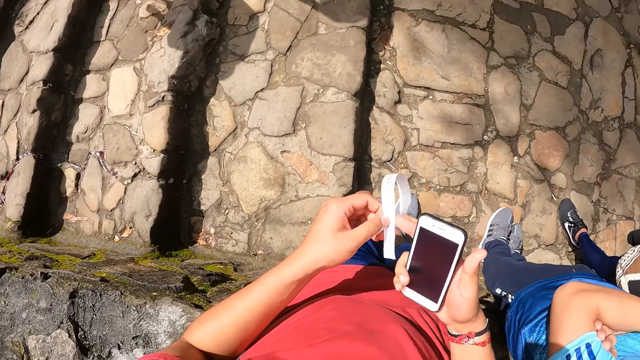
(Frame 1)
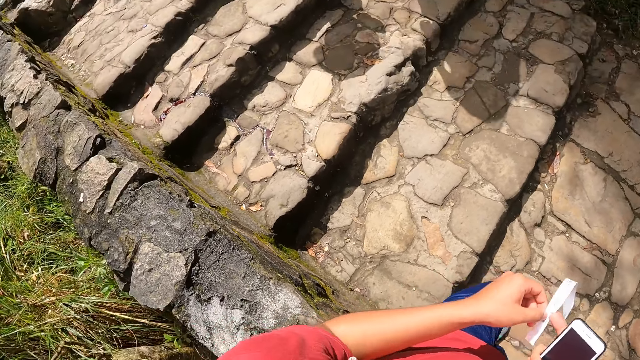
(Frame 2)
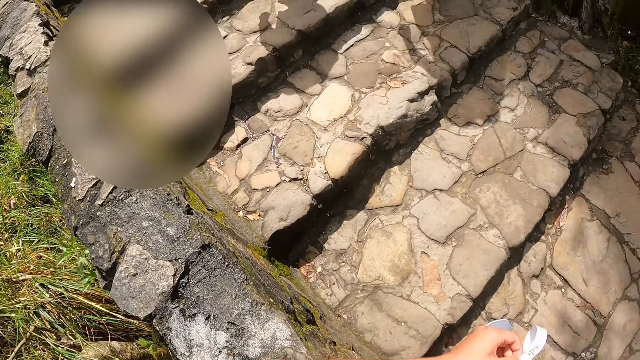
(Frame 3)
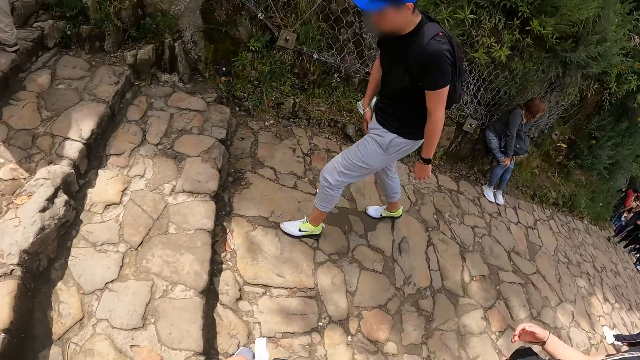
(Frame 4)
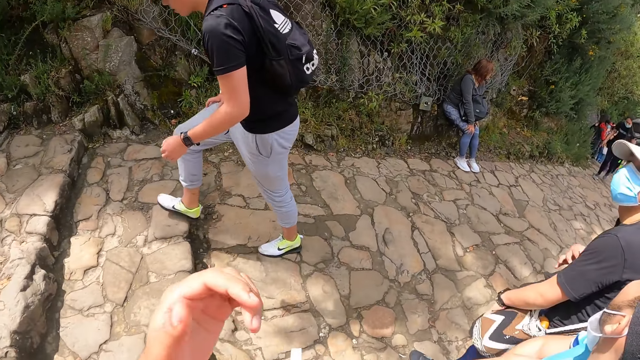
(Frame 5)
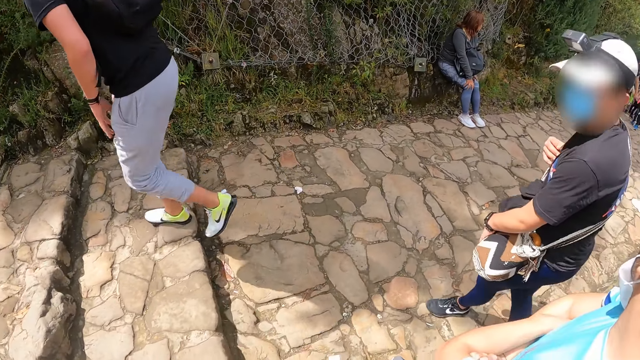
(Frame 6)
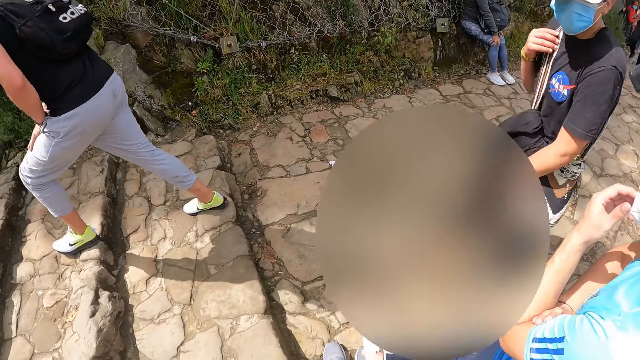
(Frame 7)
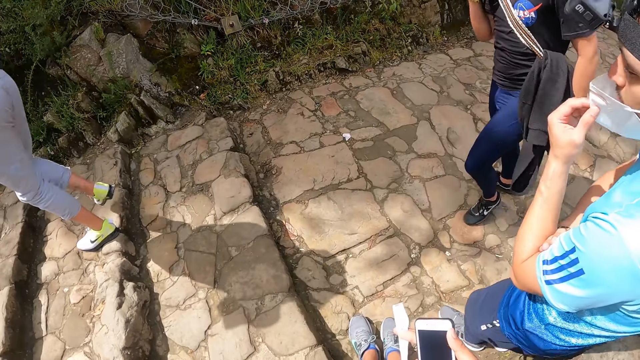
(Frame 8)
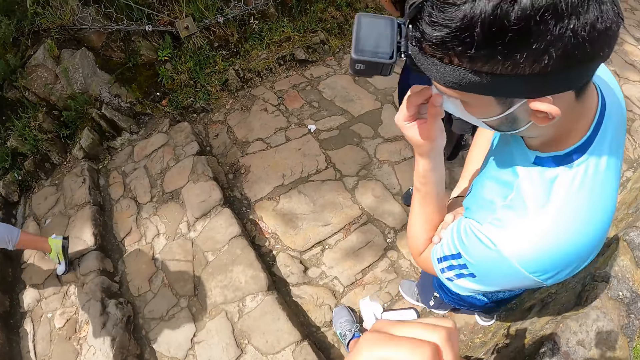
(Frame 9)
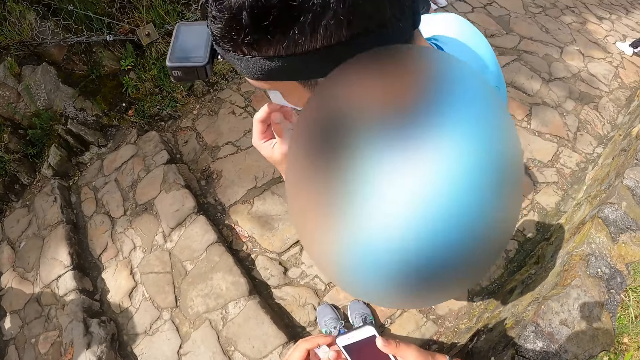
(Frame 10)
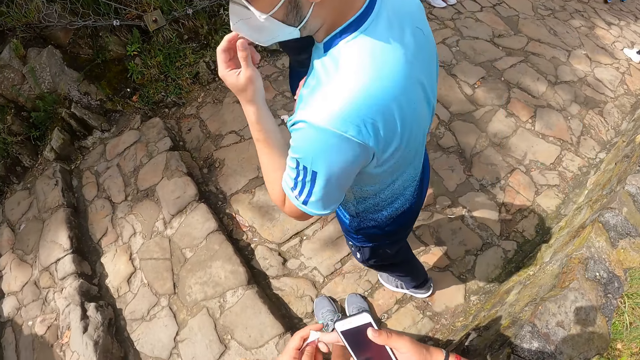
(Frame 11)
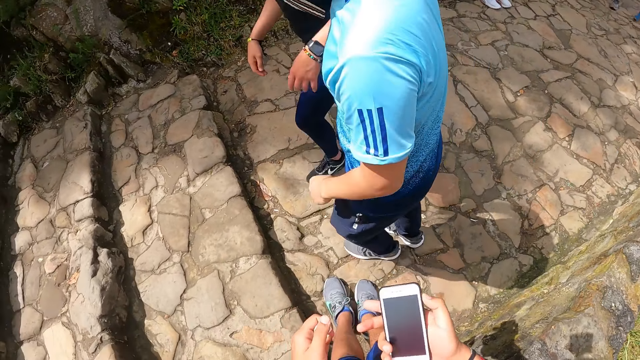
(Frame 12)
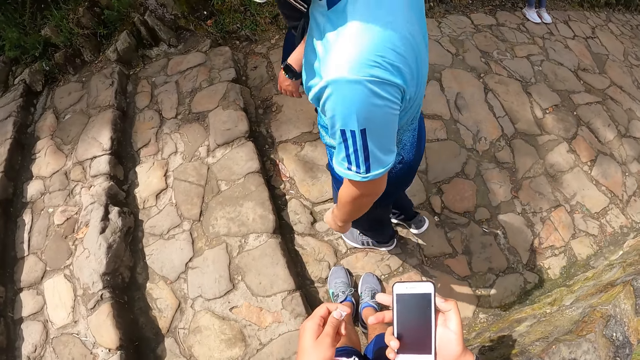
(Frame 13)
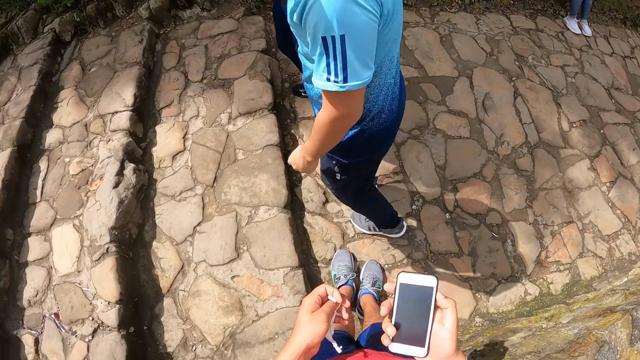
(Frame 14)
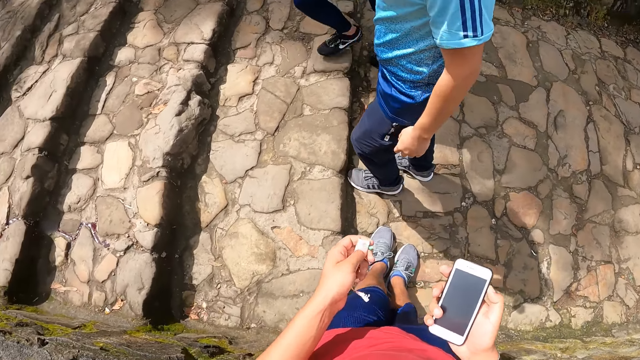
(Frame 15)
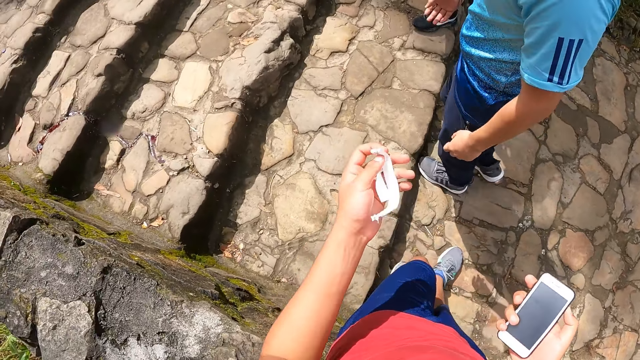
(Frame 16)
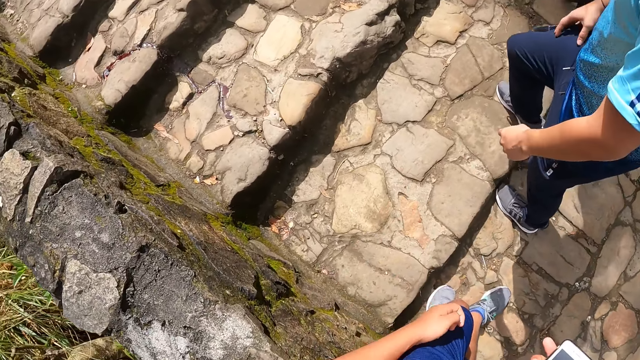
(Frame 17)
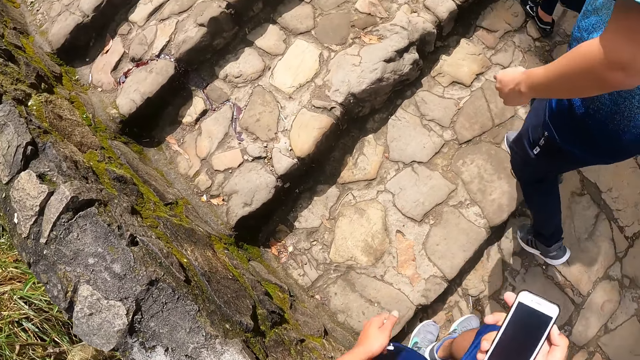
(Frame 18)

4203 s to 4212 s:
The camera wearer looks around. The man puts on a face mask on his face with his left hand. The camera wearer uses the phone.

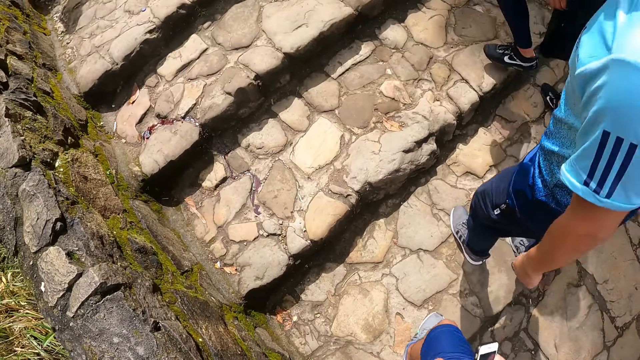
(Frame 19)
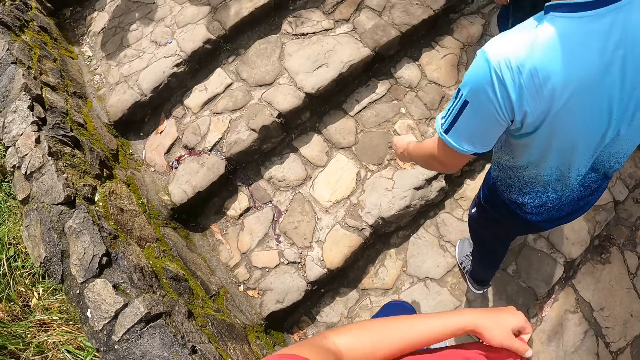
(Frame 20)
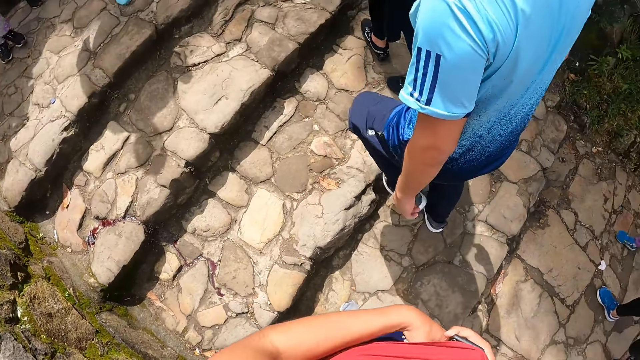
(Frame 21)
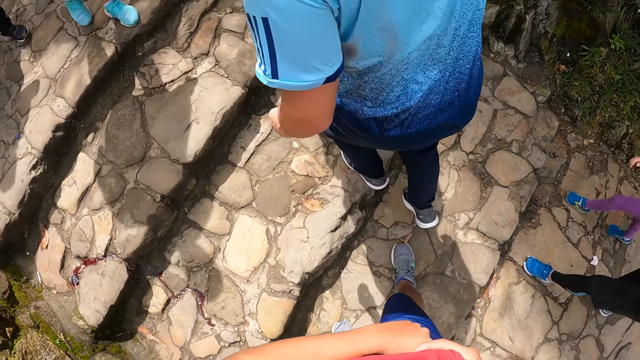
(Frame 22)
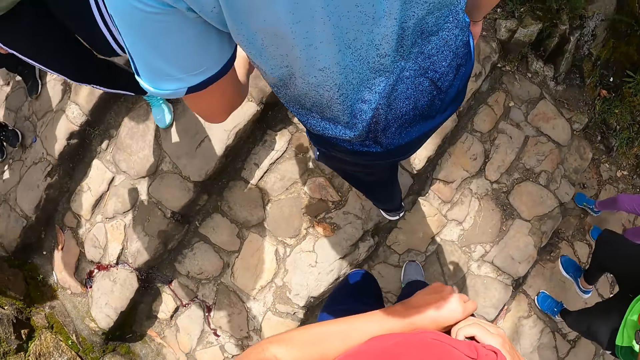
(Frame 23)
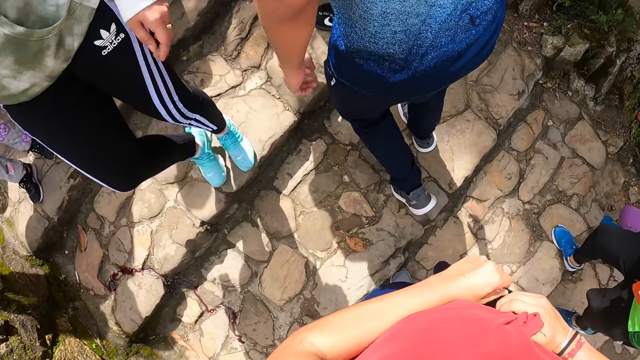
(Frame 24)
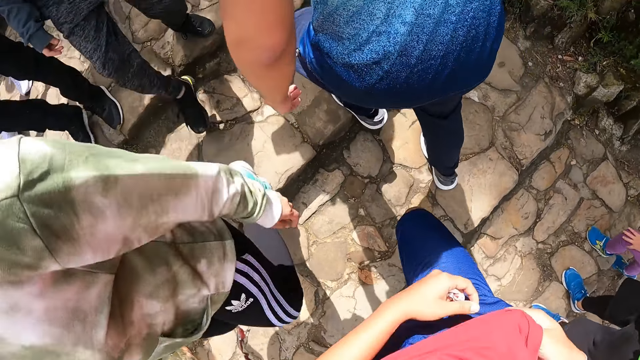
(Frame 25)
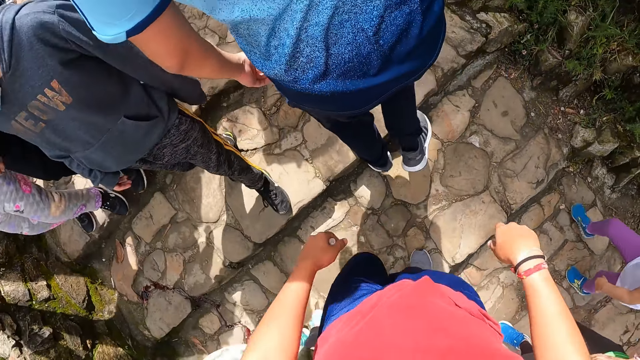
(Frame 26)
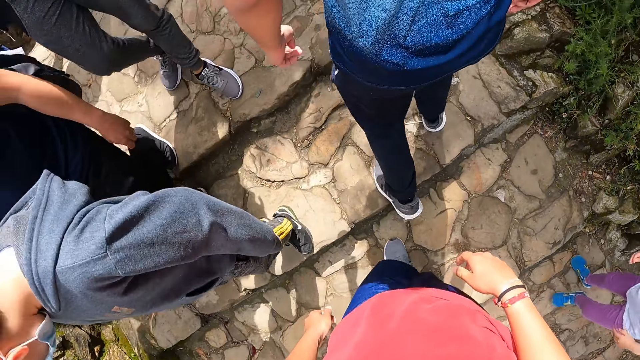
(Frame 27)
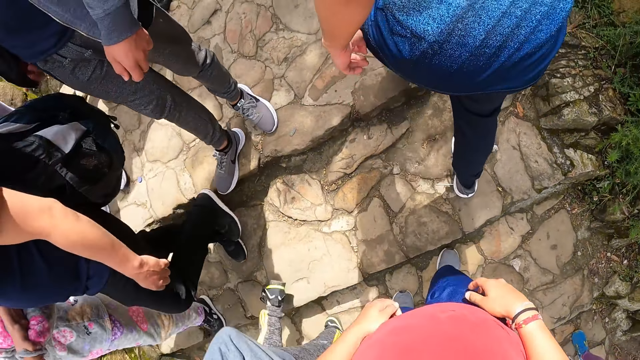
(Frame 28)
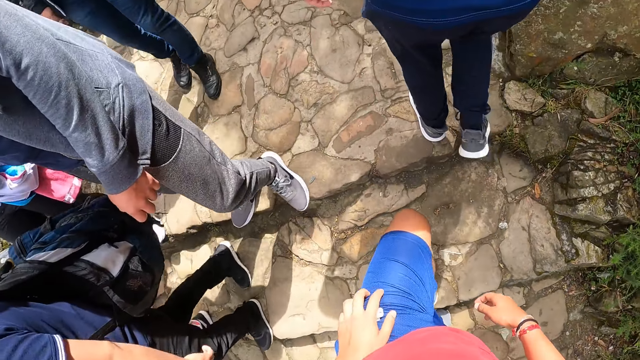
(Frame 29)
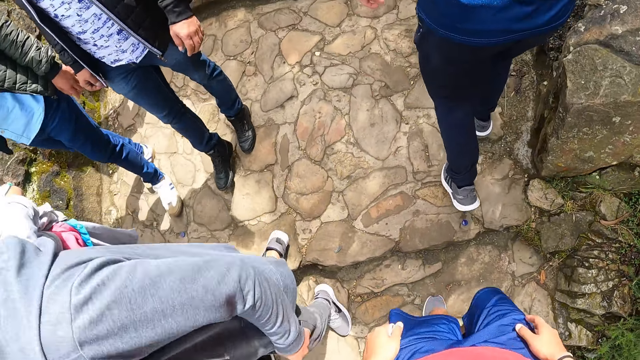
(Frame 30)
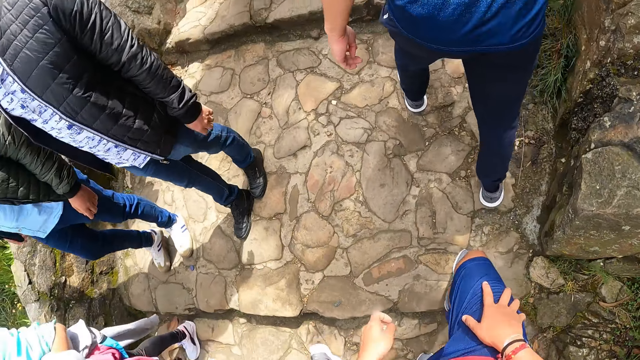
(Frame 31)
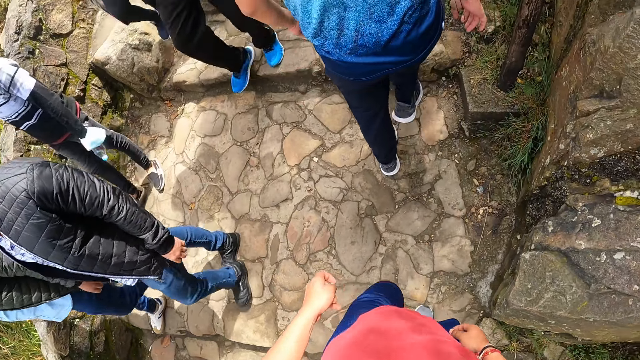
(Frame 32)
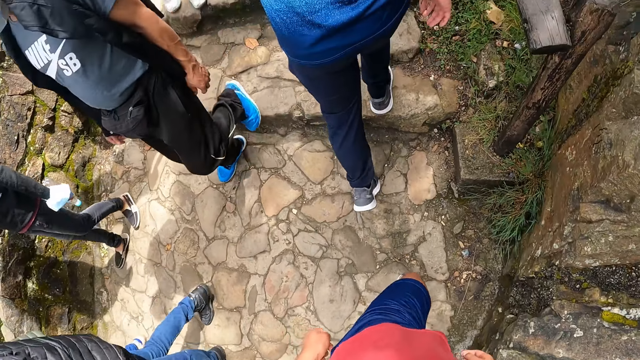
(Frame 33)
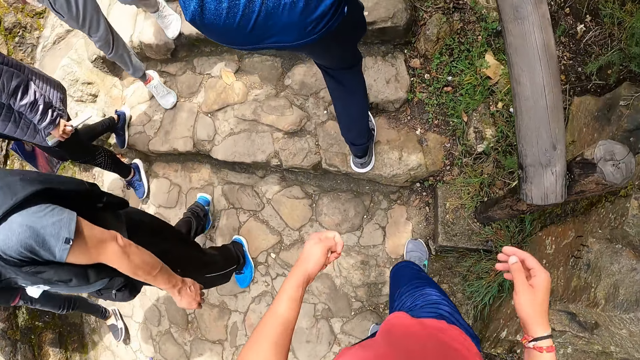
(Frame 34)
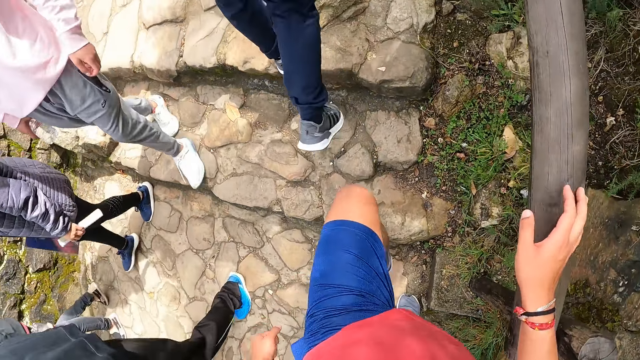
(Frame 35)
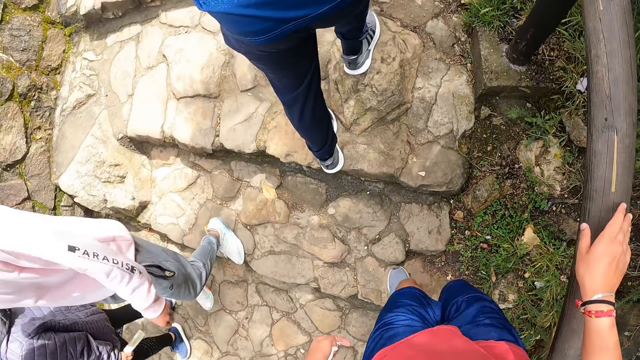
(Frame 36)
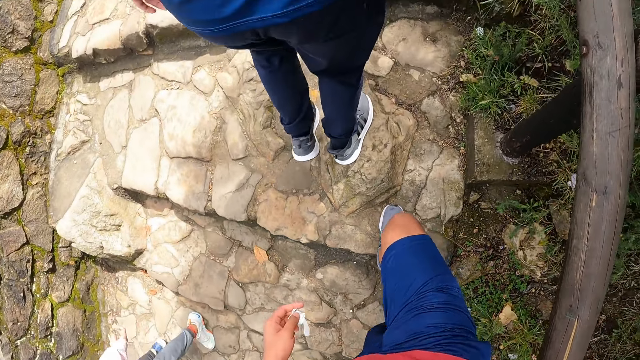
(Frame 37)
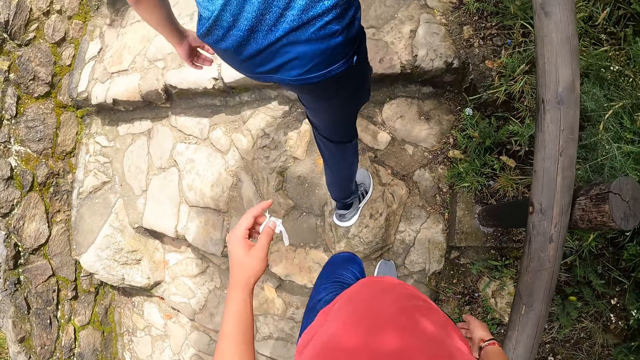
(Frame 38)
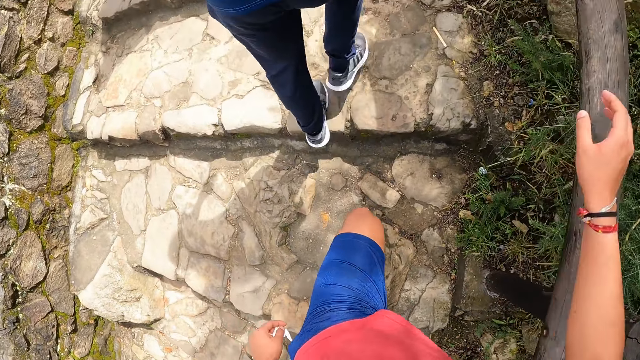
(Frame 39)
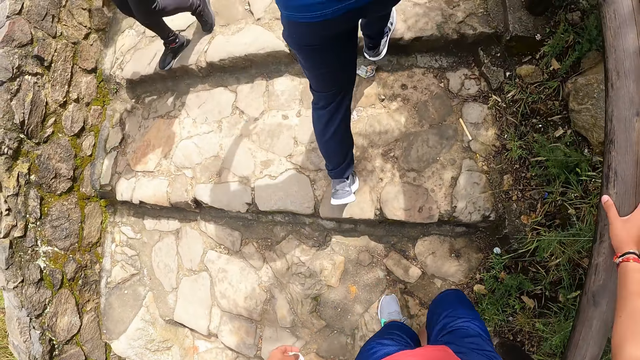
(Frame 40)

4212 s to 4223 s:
The camera wearer walks up the hill on the pavement with a man and another man. He places the phone in the pocket. He walks on the pavement. He places his right hand on the hill railings.
